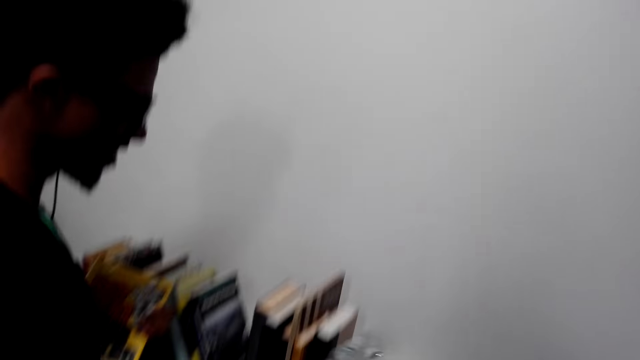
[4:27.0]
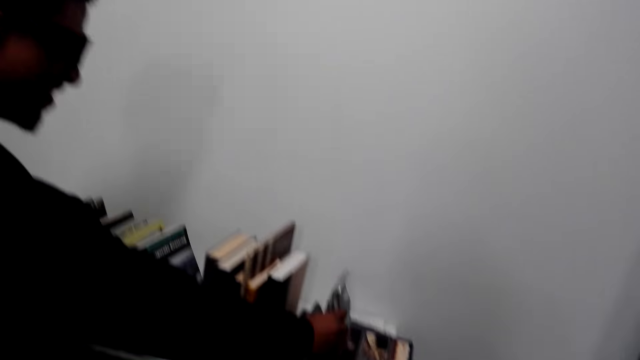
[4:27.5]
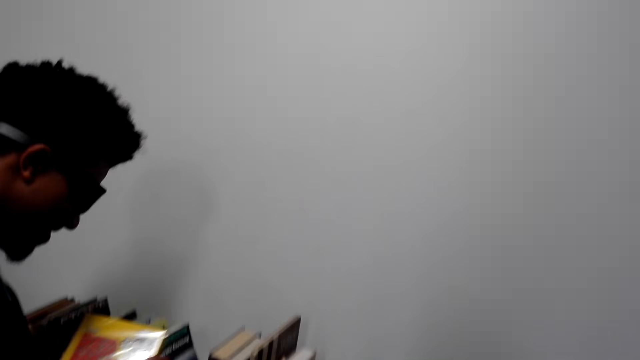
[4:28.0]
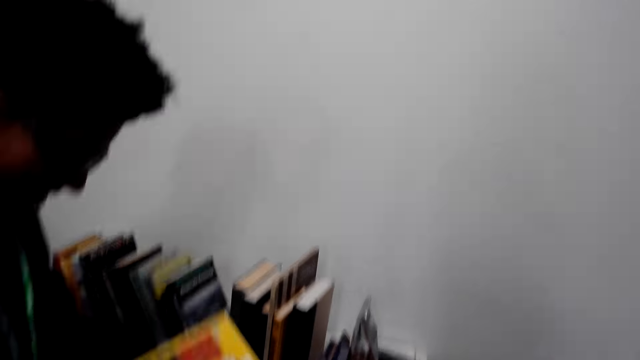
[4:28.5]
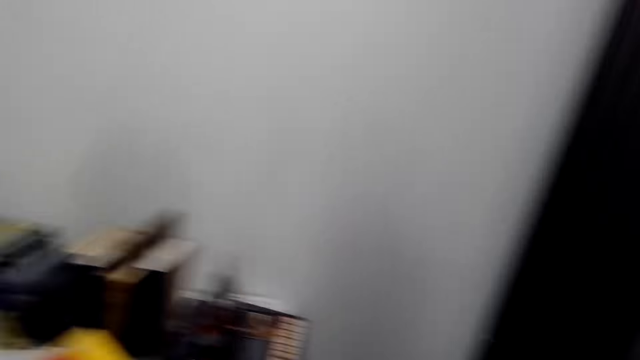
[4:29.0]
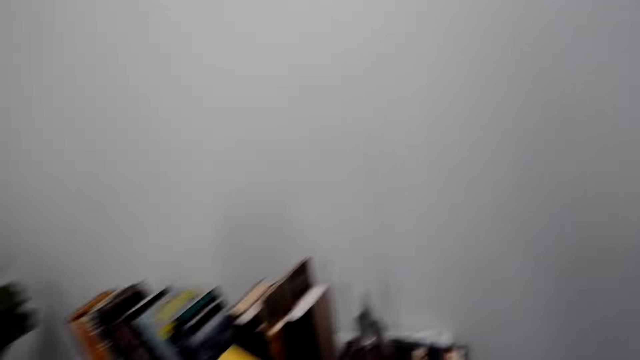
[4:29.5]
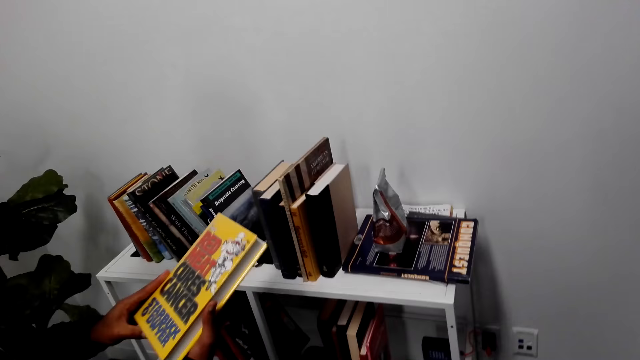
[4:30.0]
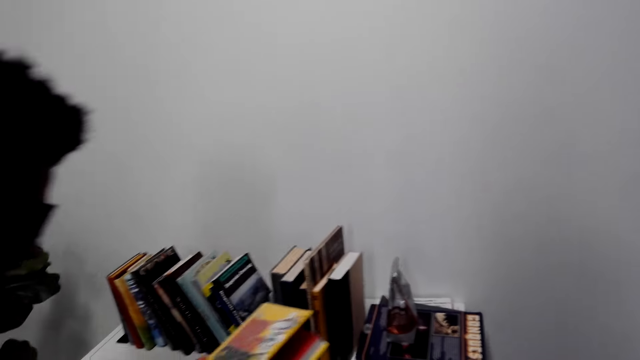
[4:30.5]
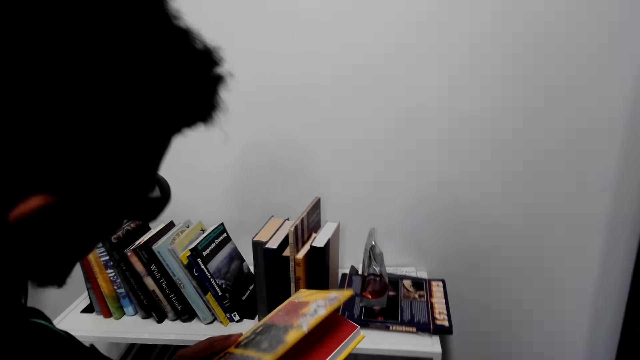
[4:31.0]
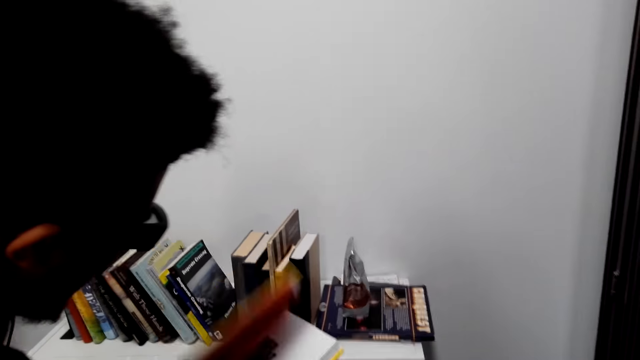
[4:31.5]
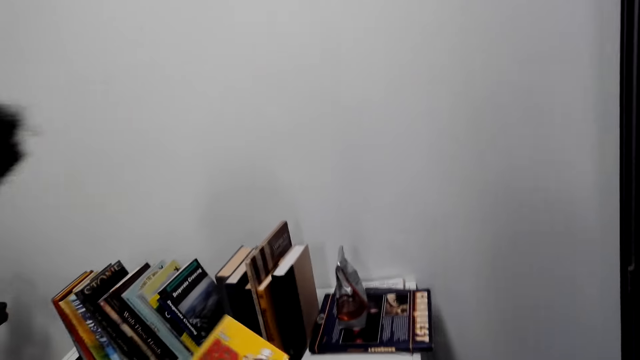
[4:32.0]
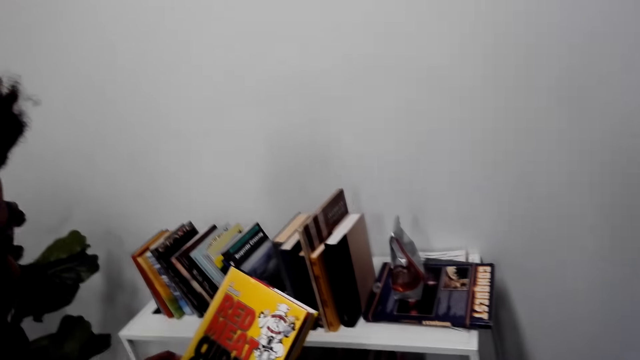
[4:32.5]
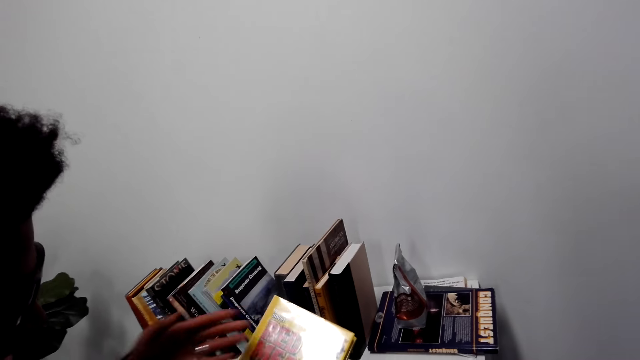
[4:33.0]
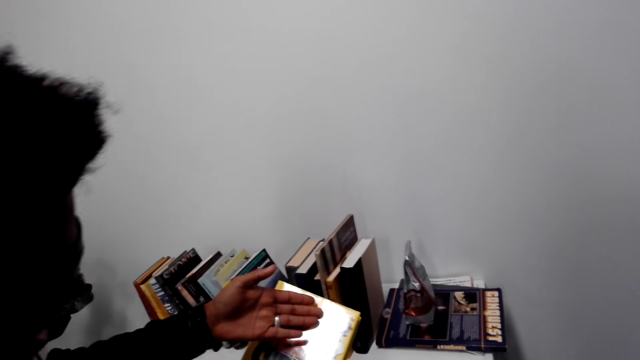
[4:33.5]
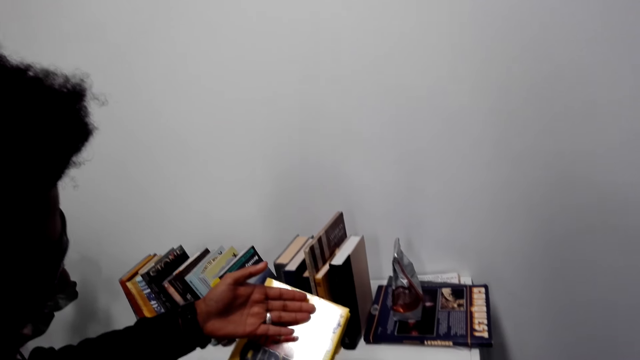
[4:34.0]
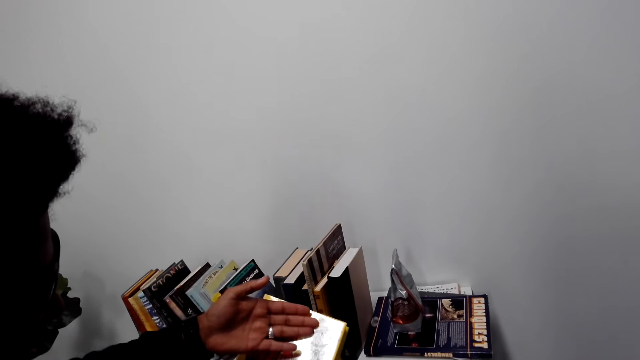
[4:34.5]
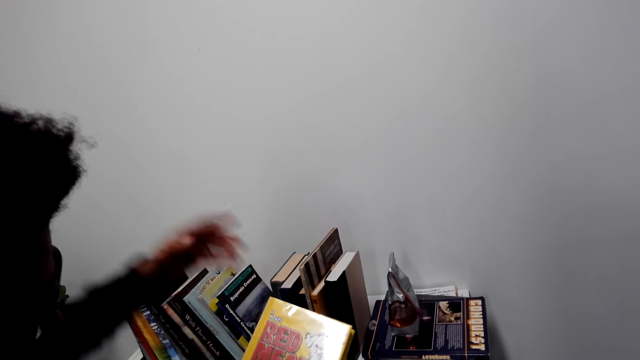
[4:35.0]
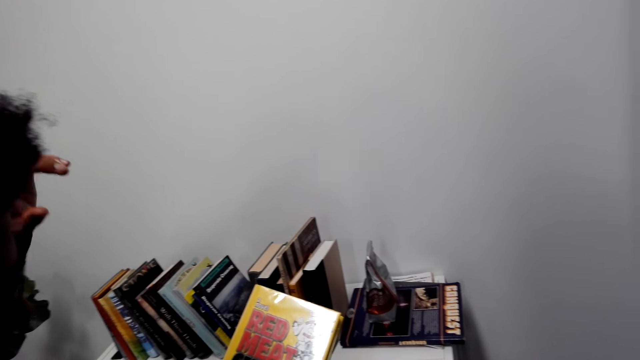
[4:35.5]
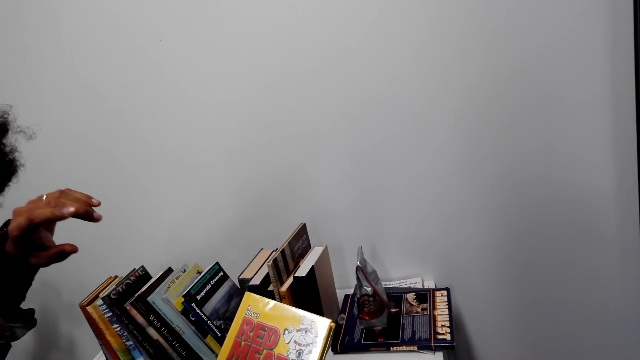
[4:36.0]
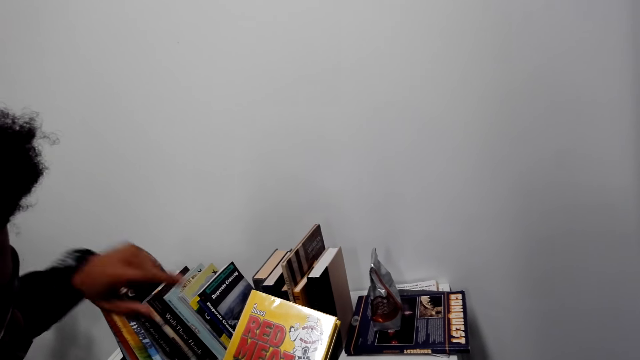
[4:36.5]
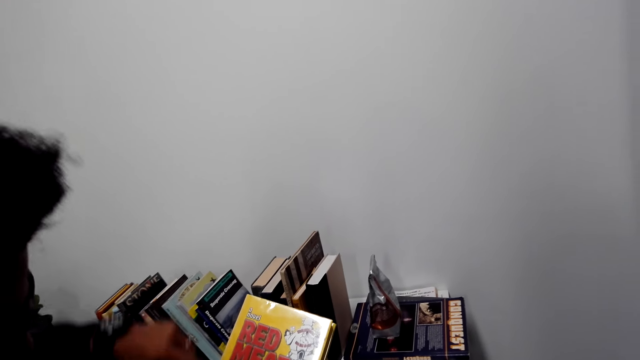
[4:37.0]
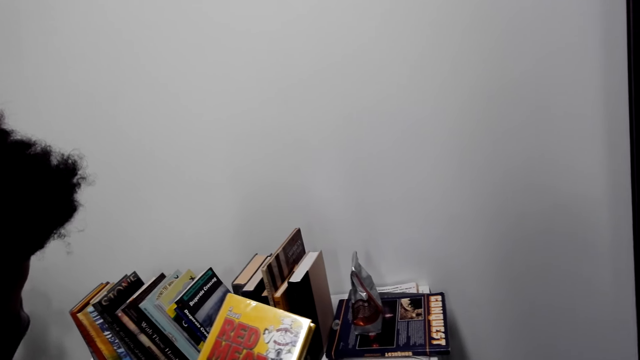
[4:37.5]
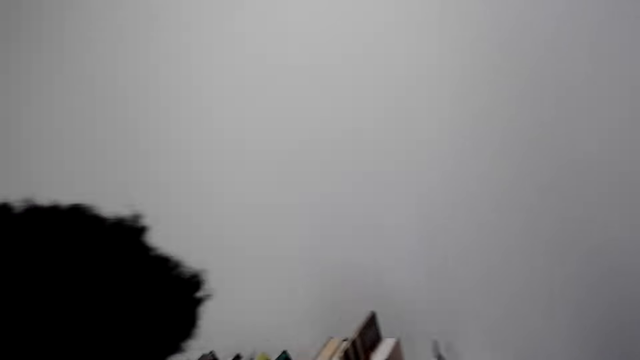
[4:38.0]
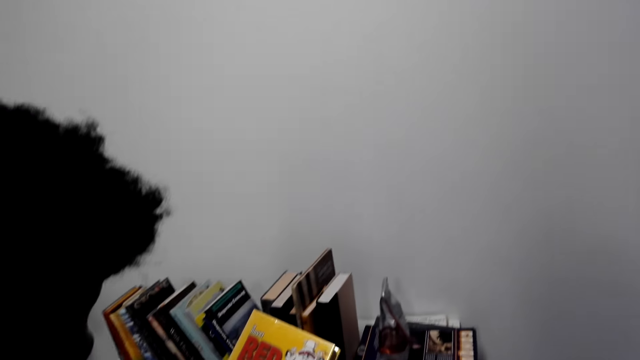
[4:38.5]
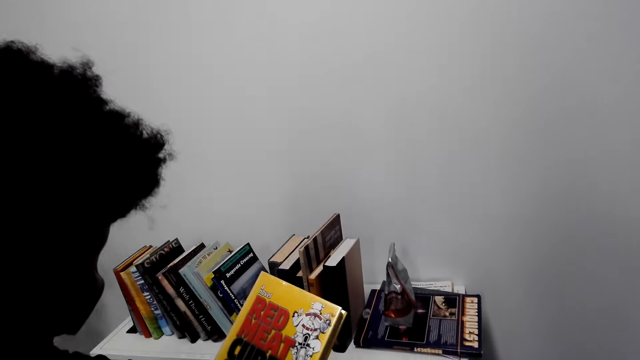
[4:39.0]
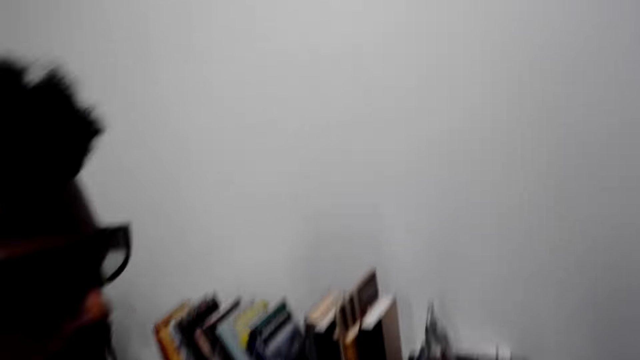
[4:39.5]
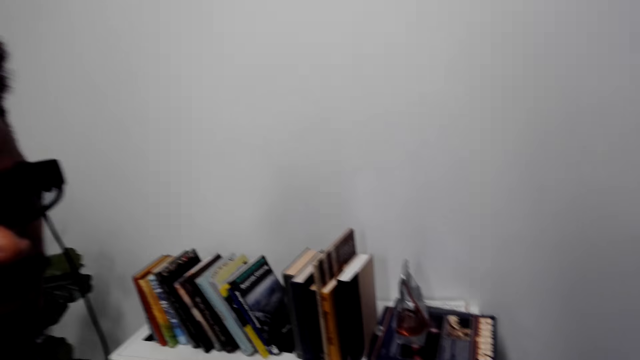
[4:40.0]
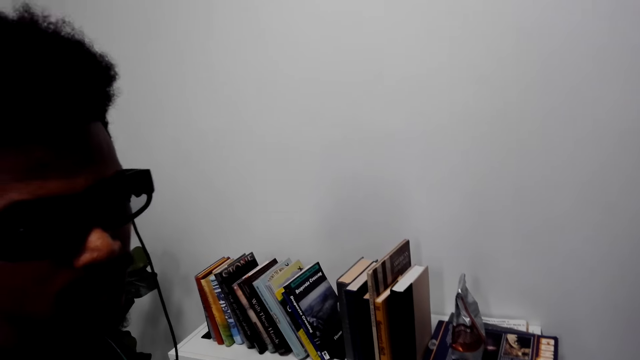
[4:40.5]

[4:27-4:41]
A man flips the book. He points at the book. He moves the hand. He points at the book.

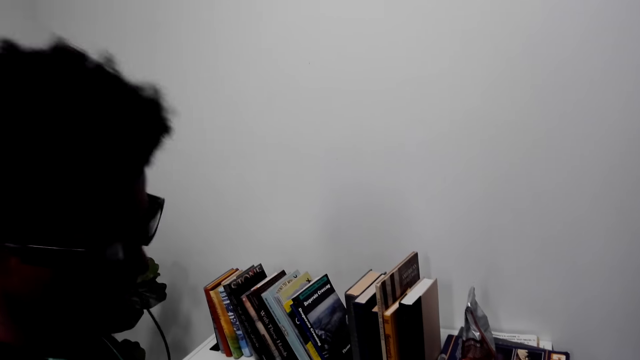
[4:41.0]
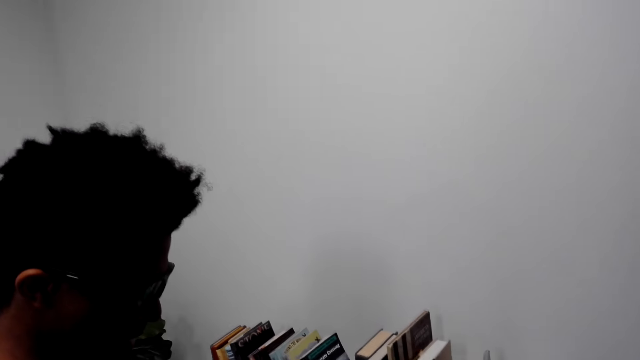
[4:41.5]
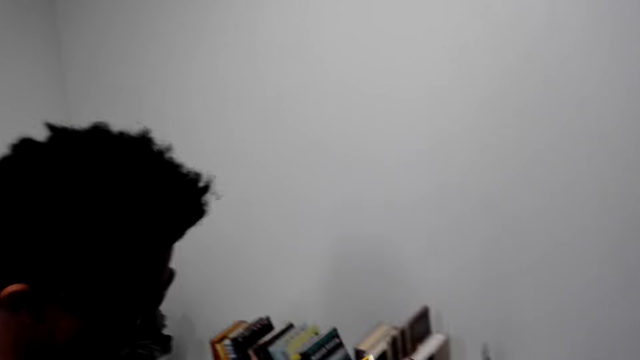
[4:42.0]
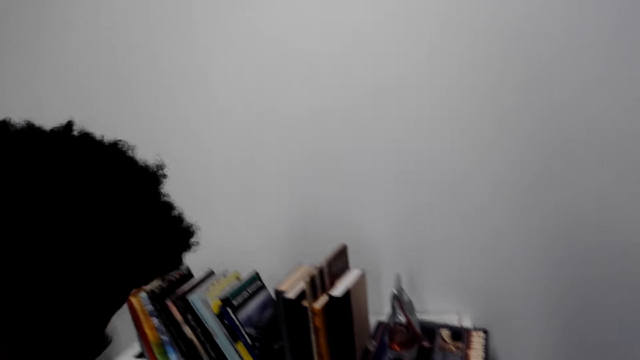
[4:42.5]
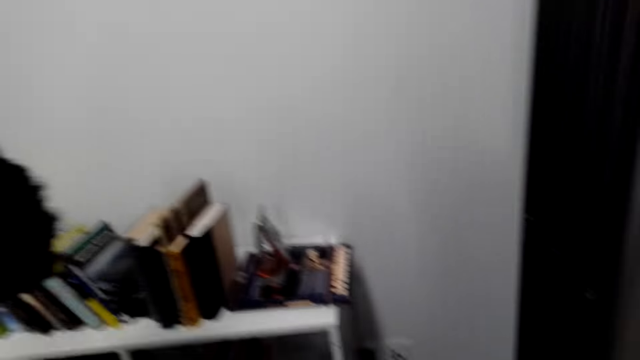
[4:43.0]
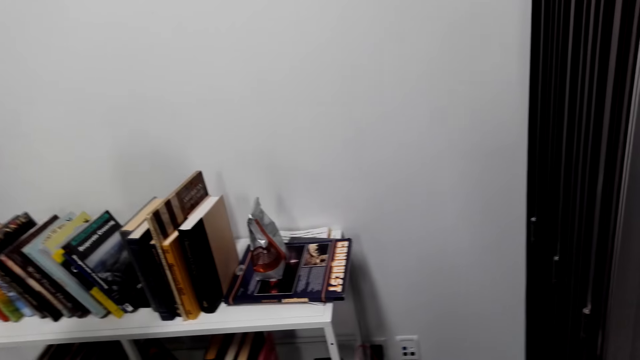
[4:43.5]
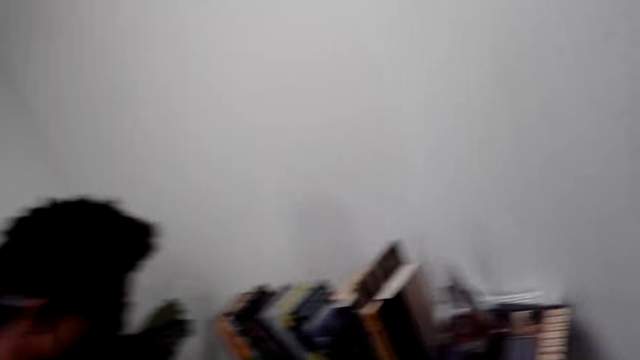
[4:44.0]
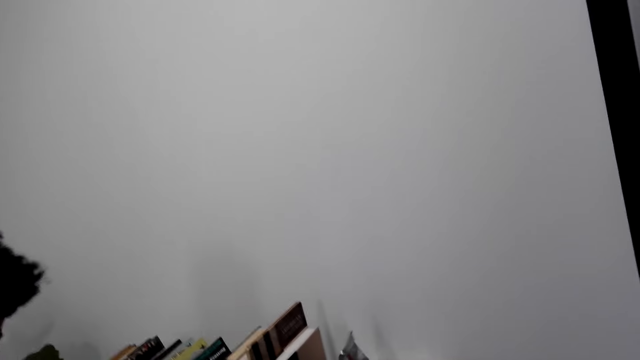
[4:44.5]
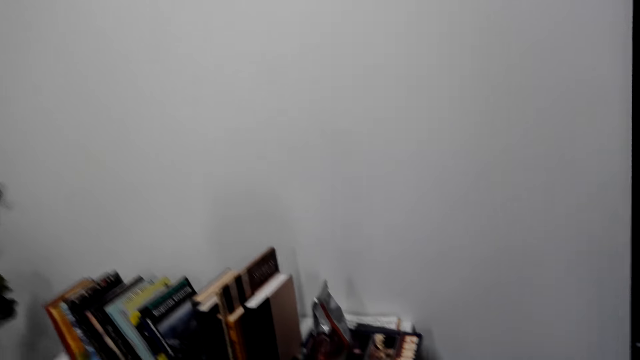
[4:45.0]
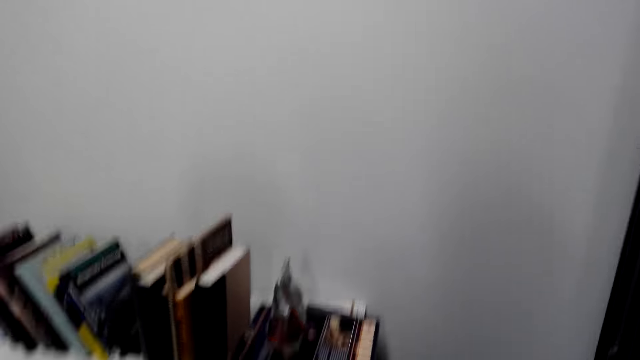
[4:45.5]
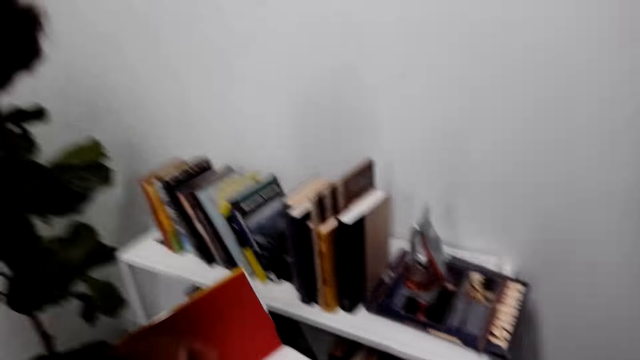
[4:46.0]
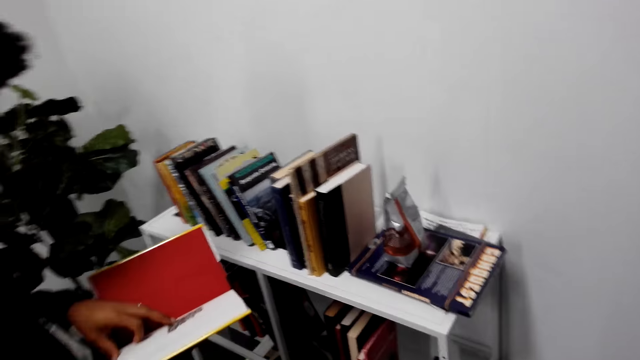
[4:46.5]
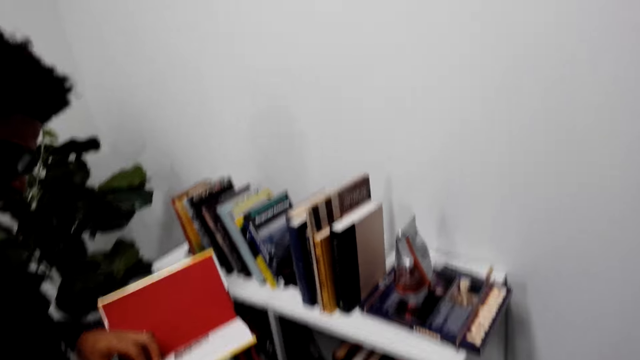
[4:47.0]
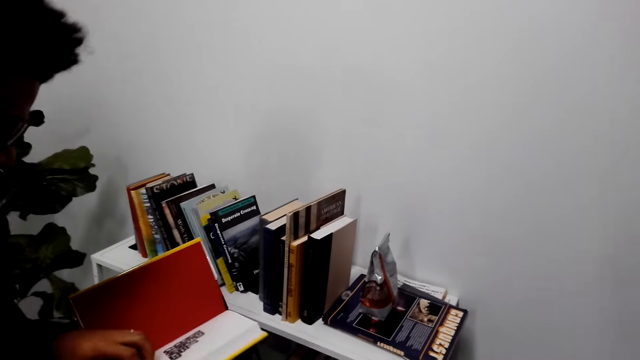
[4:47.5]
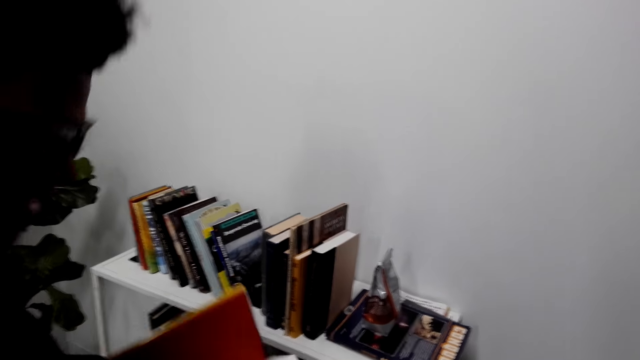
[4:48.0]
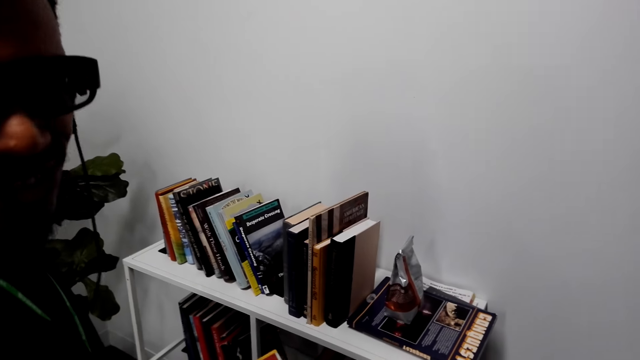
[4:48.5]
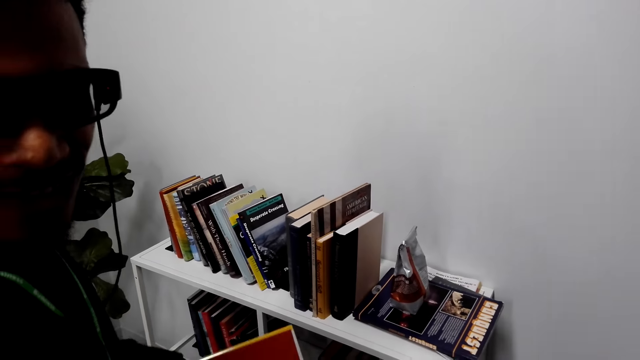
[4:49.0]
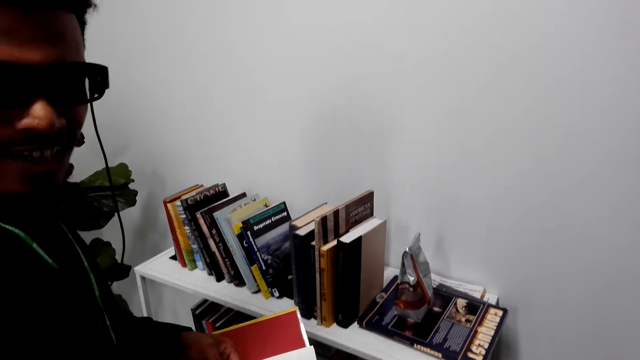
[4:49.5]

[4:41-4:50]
A man looks around. The camera wearer opens a story book.
